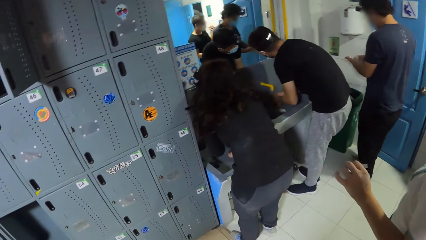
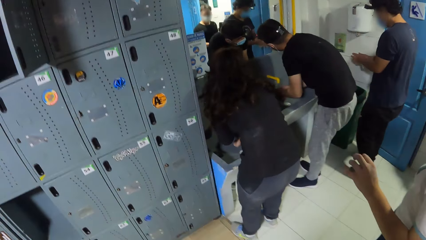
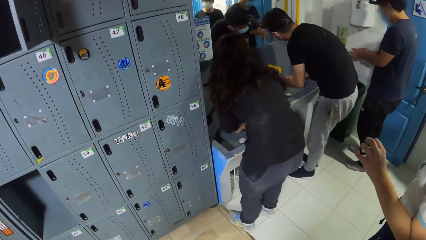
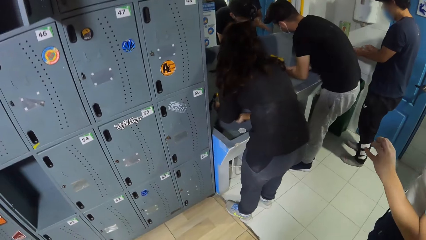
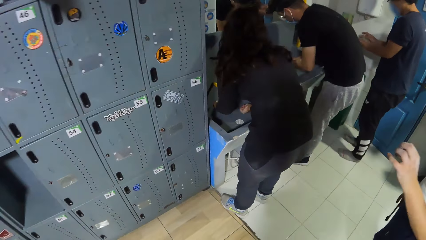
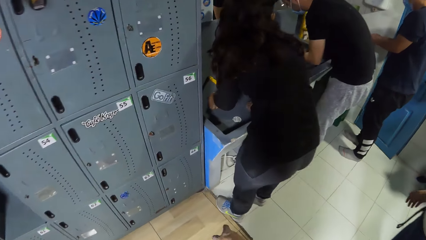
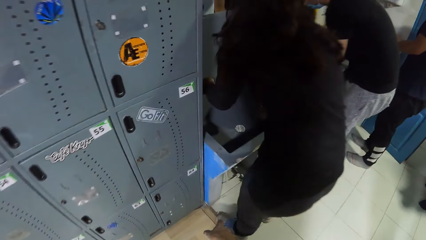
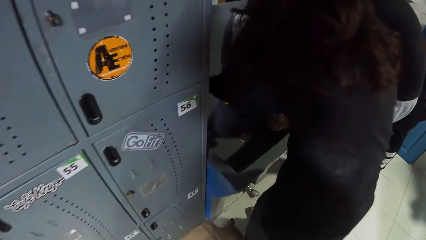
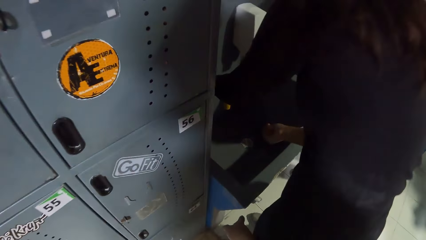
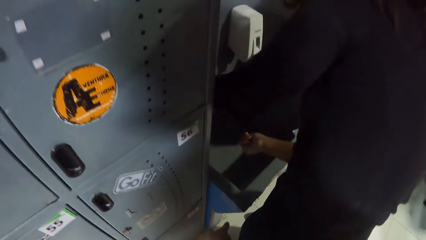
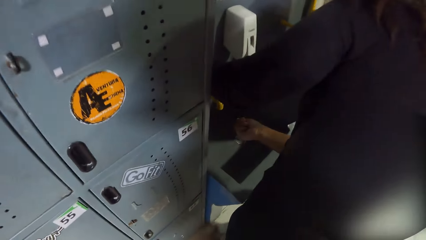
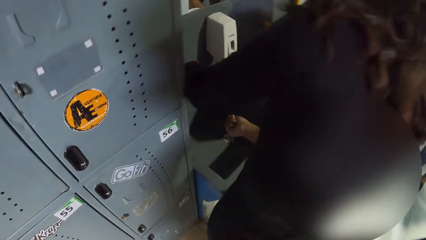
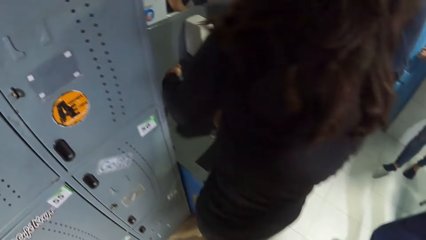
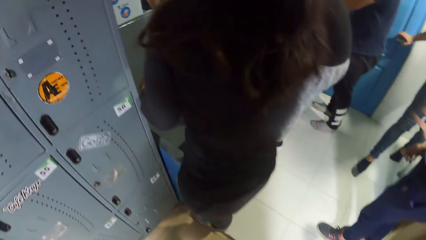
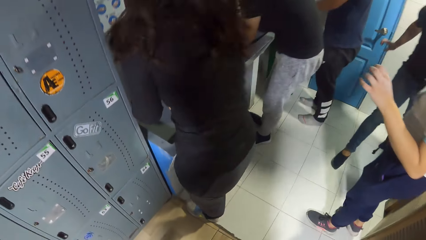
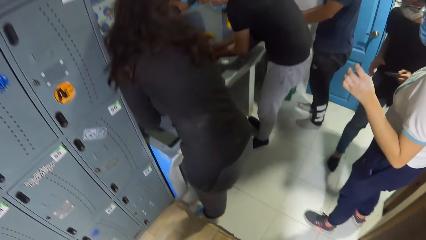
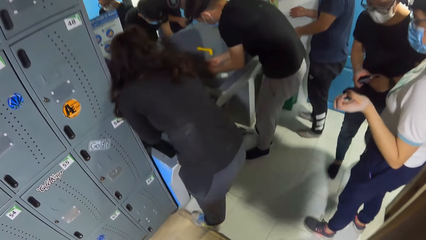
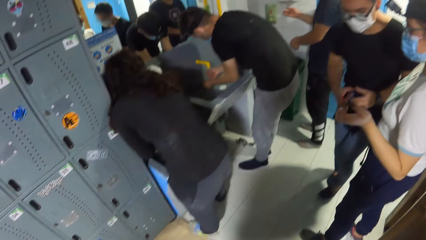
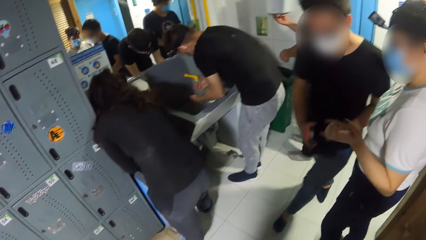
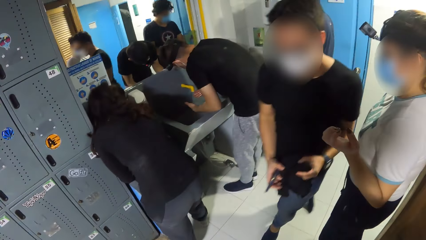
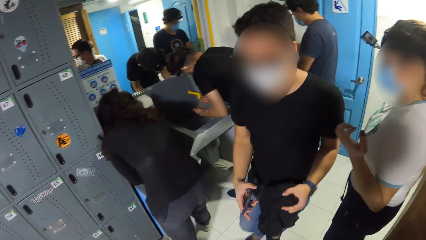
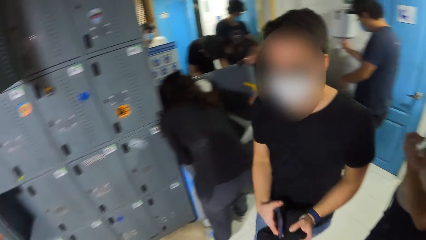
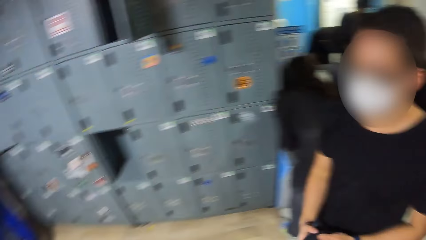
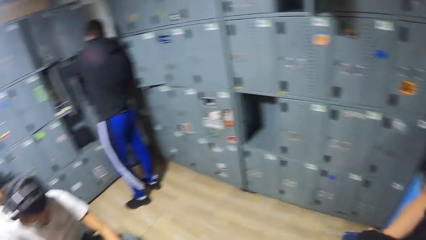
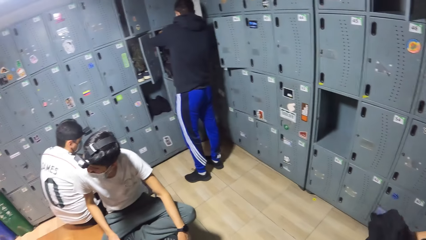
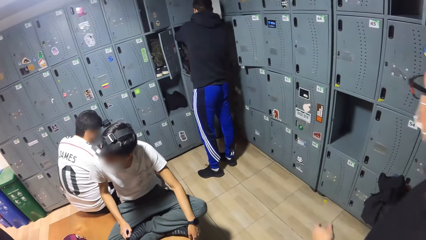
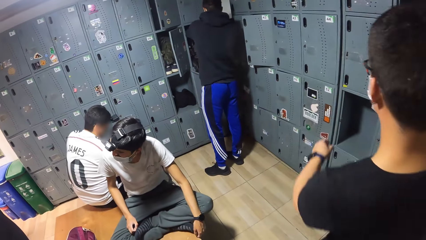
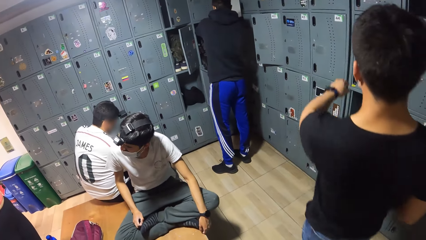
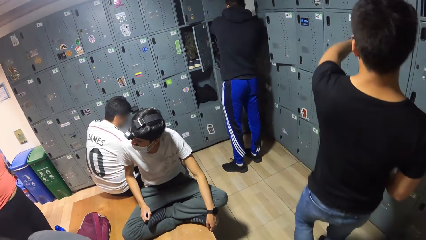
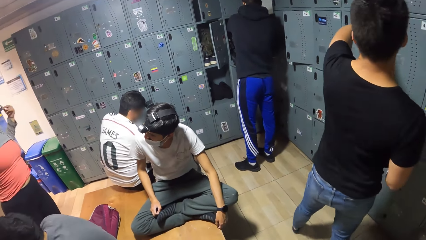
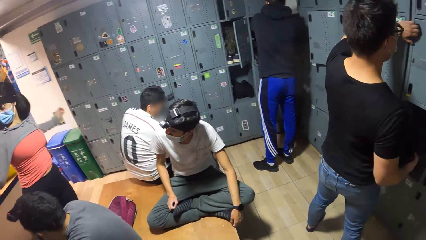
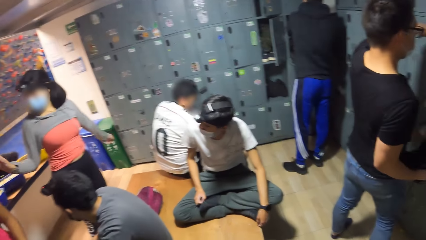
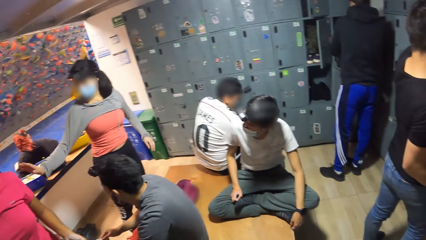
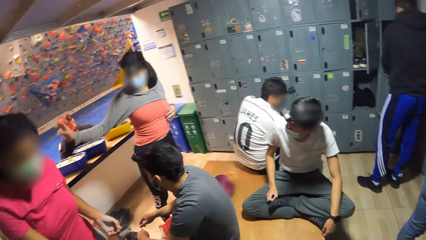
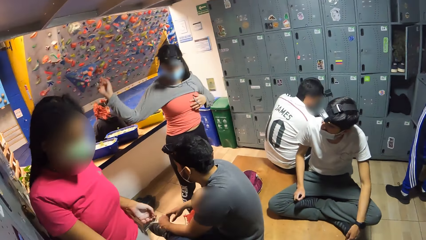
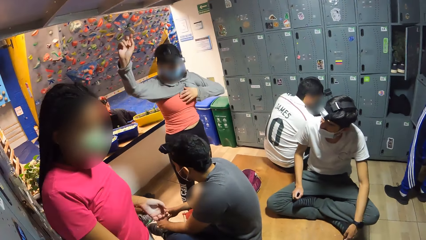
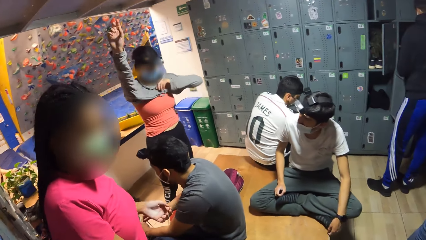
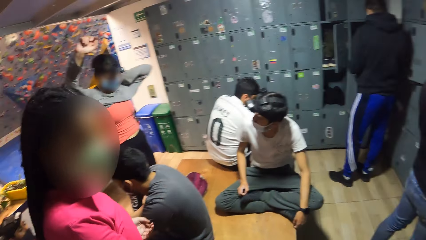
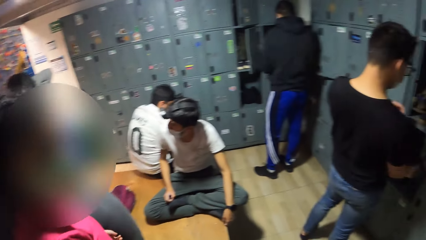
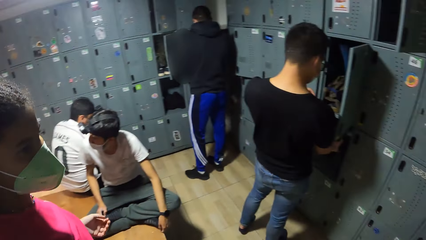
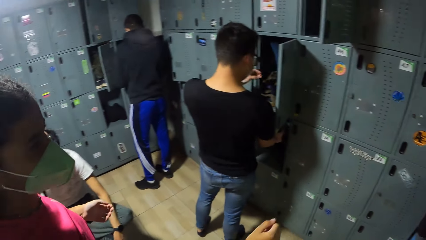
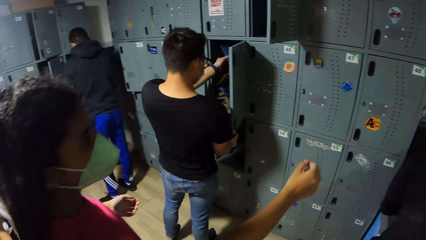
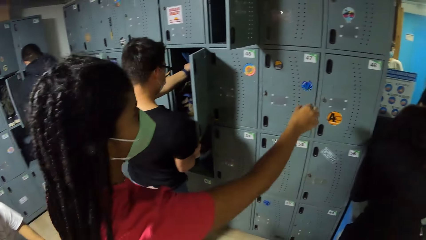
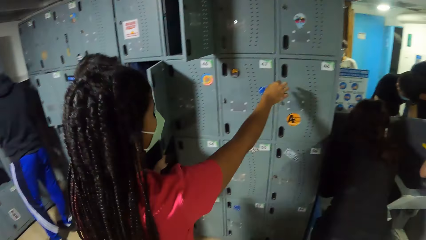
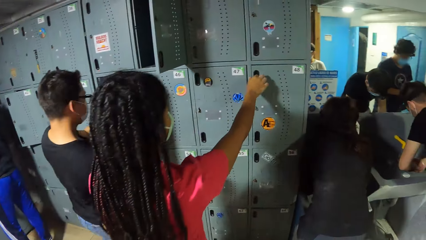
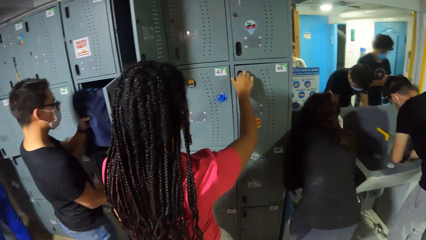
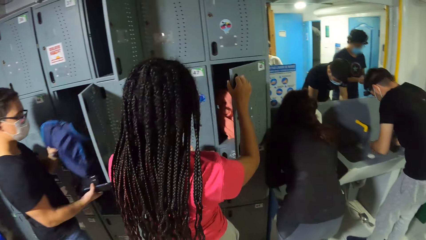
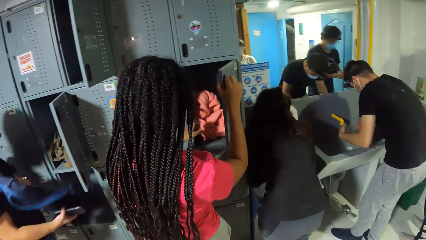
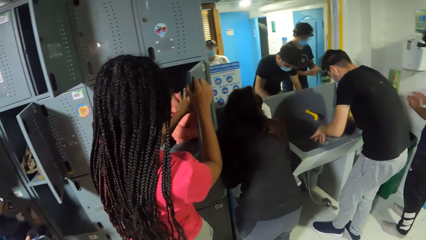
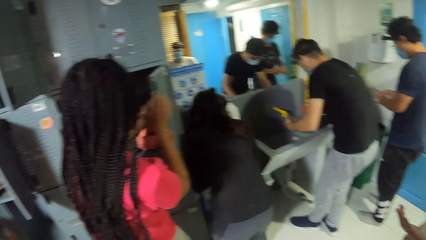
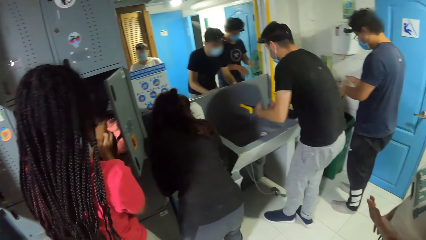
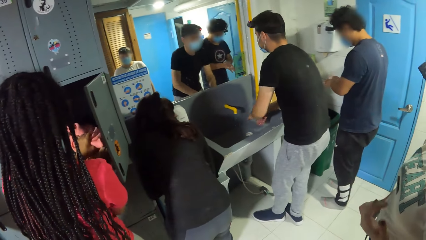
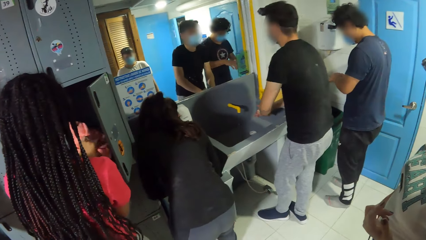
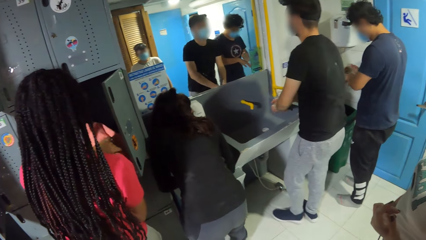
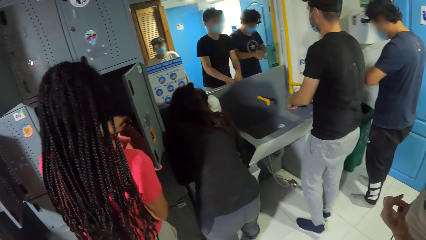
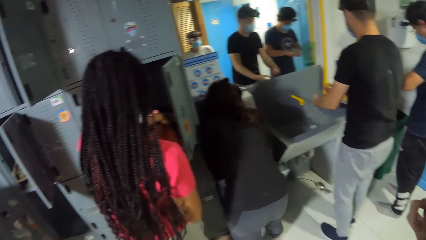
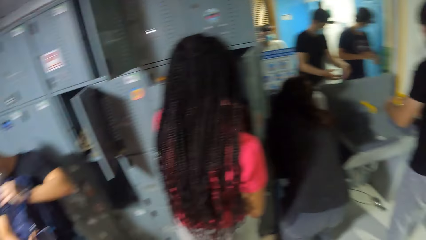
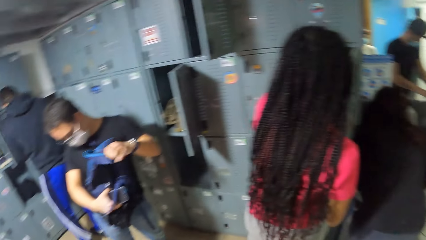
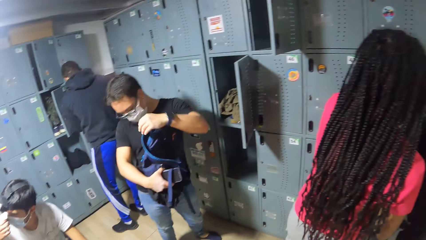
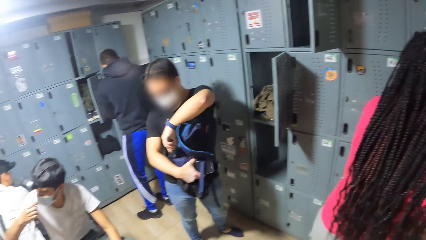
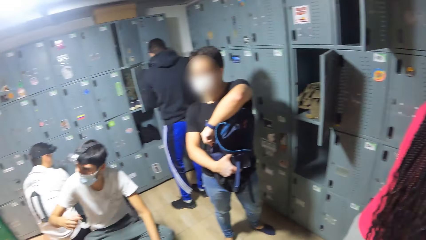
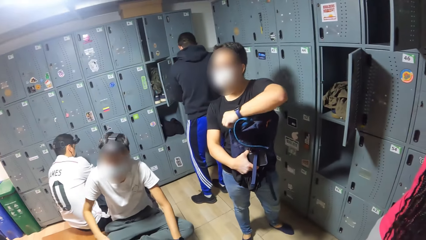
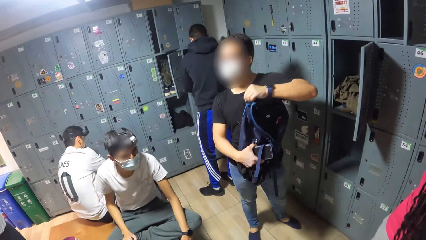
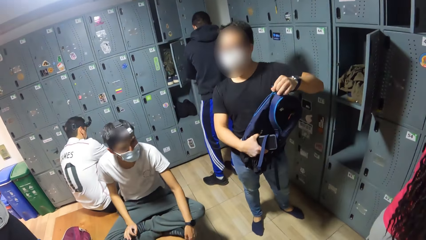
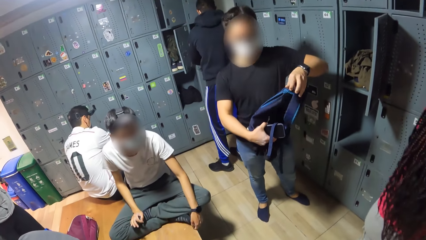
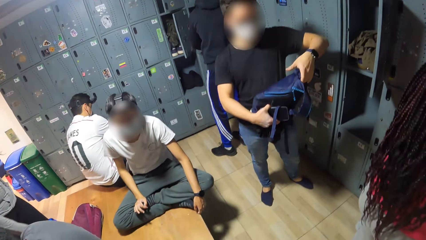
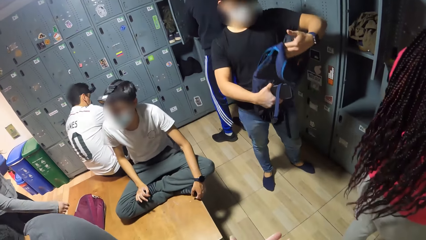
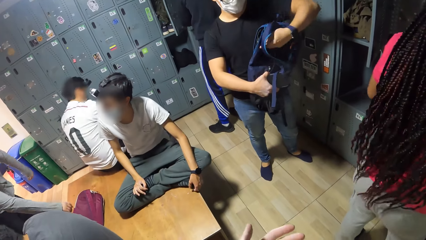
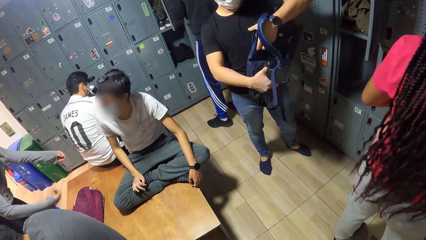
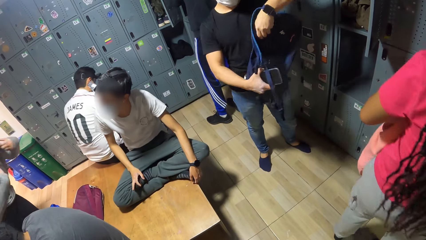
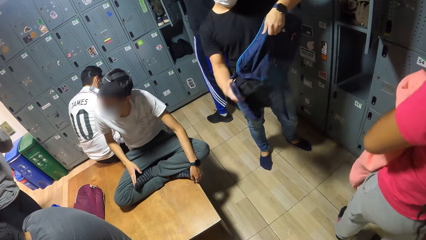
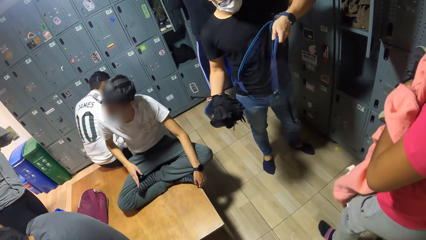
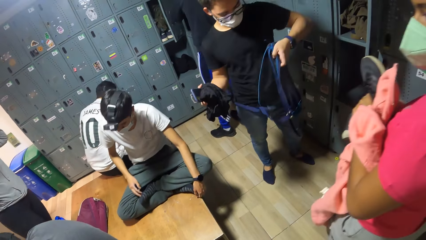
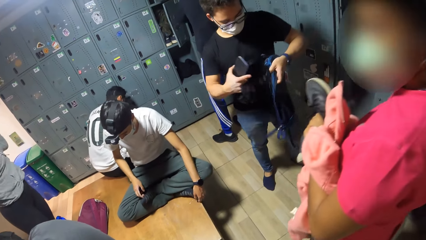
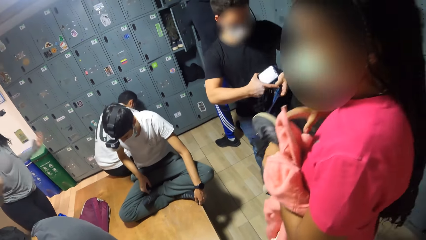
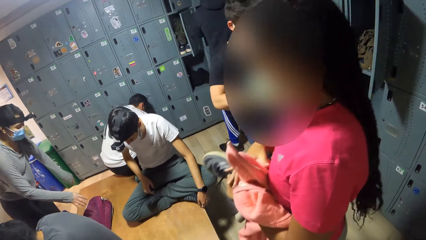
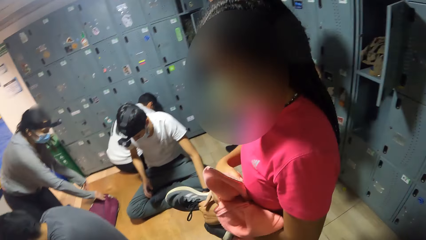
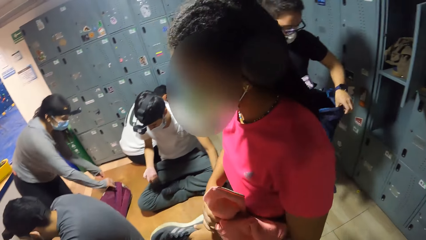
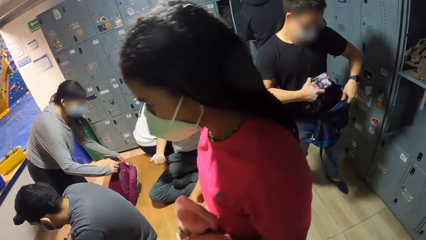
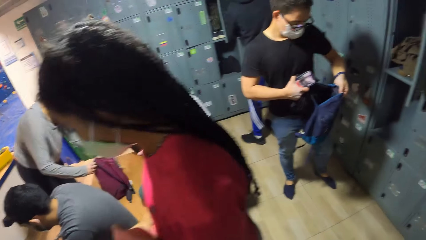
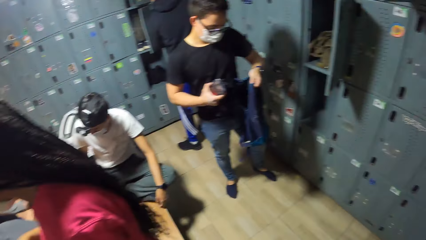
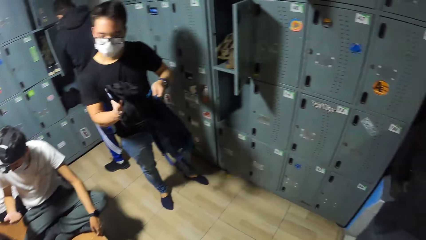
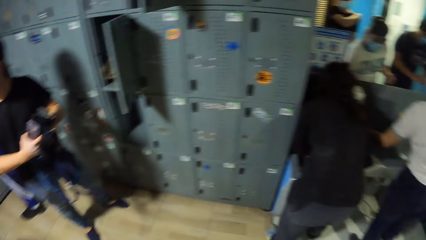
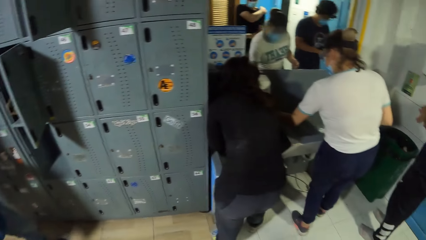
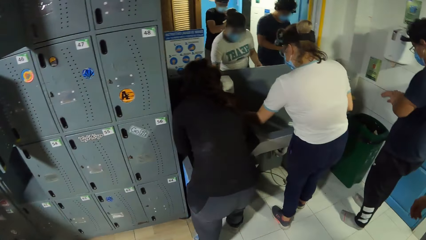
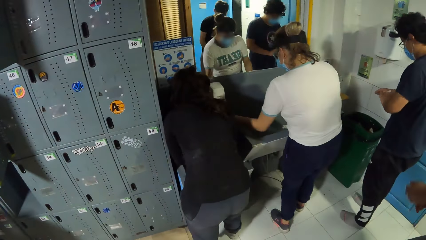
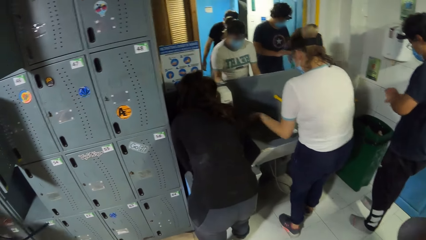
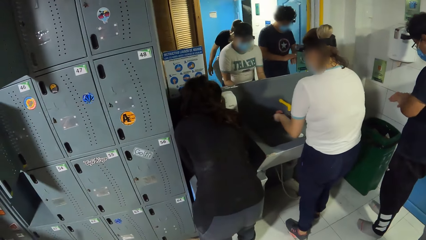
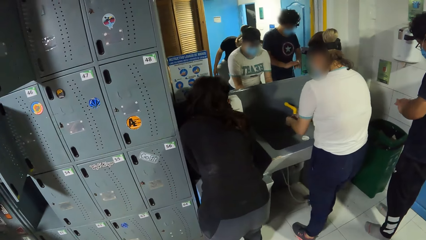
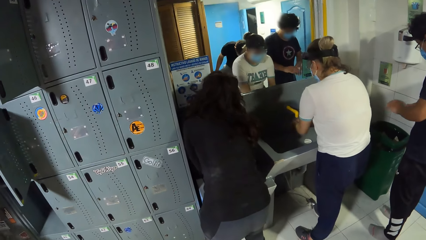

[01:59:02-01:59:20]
The camera wearer bends down and looks around the room. A woman adjusts her top with her left hand. A man splashes water off his hands in a sink. The camera wearer looks at his hands. Another man rubs his left foot with his right hand. The woman carries a bag from the table with both hands. The camera wearer looks around the room.
